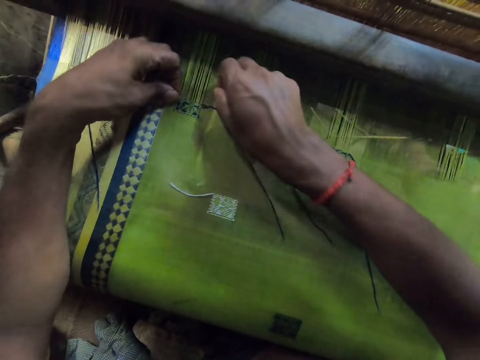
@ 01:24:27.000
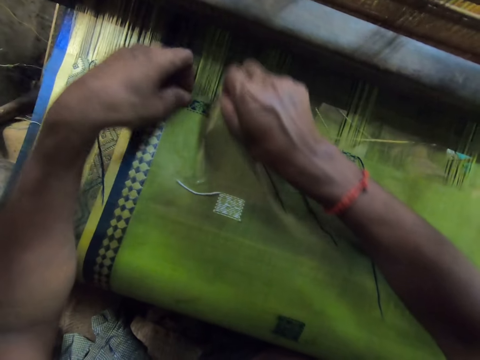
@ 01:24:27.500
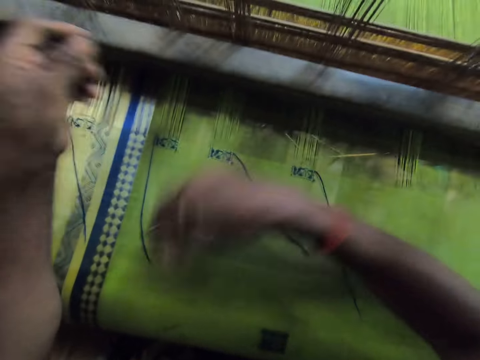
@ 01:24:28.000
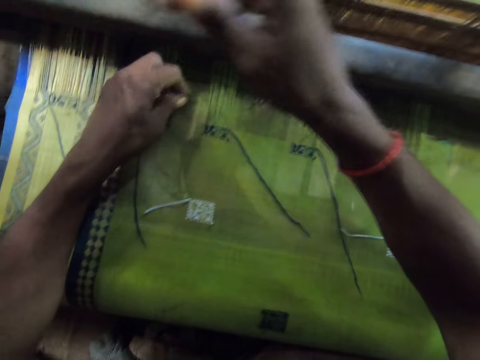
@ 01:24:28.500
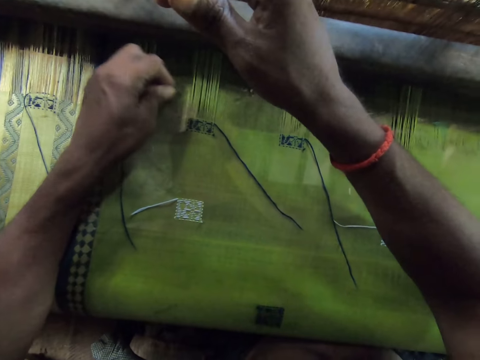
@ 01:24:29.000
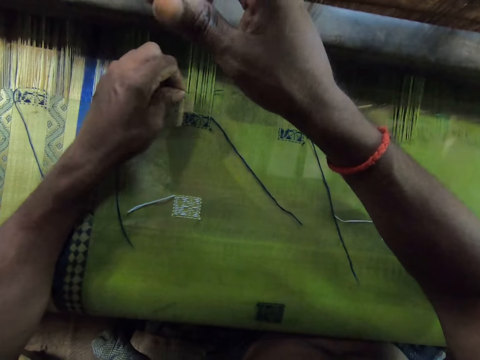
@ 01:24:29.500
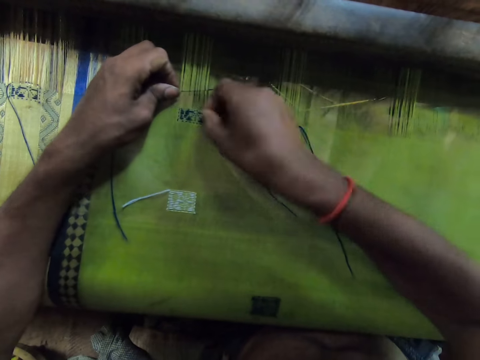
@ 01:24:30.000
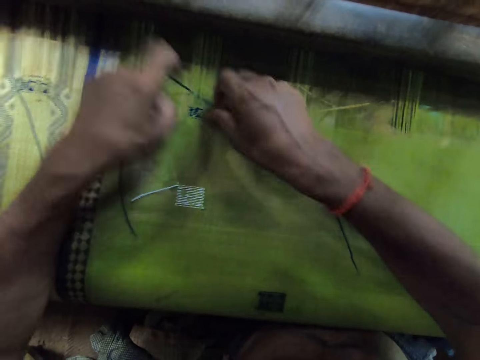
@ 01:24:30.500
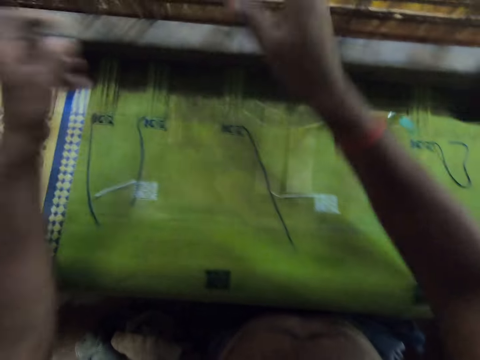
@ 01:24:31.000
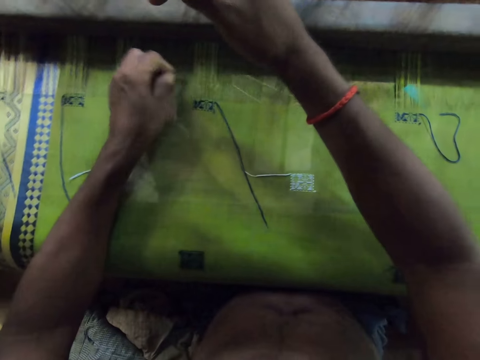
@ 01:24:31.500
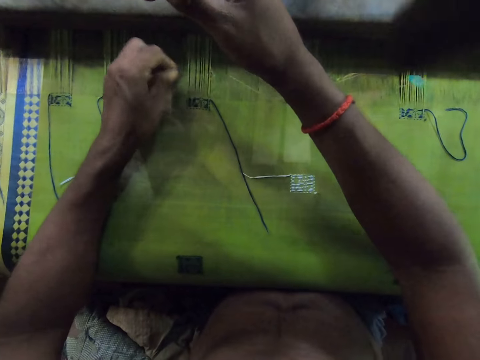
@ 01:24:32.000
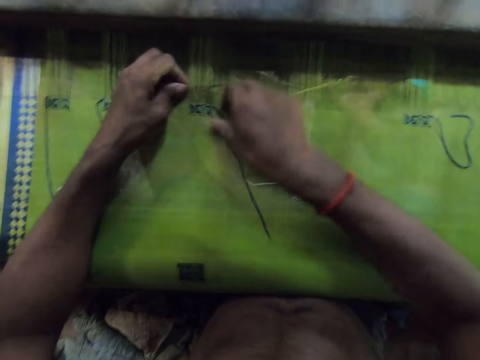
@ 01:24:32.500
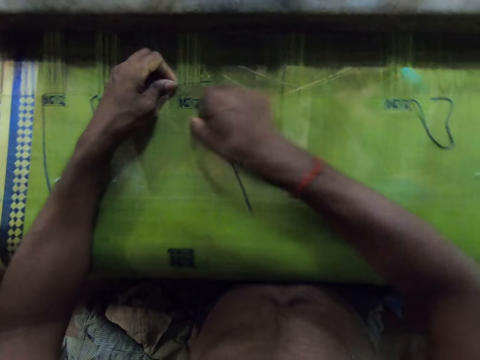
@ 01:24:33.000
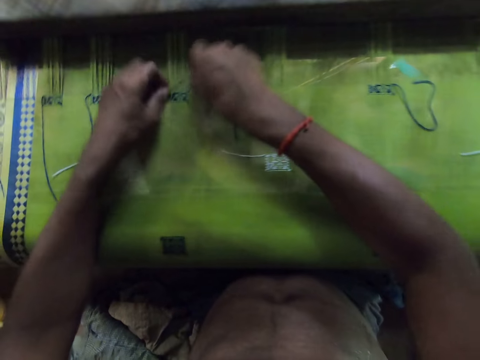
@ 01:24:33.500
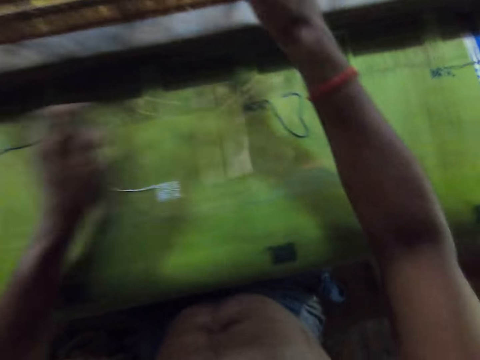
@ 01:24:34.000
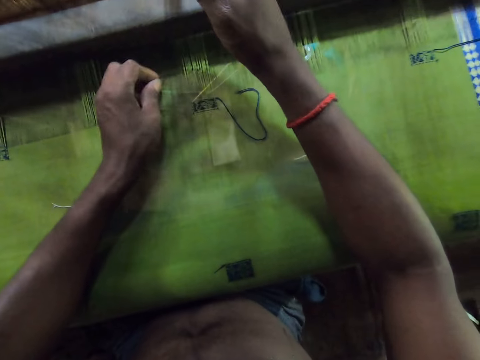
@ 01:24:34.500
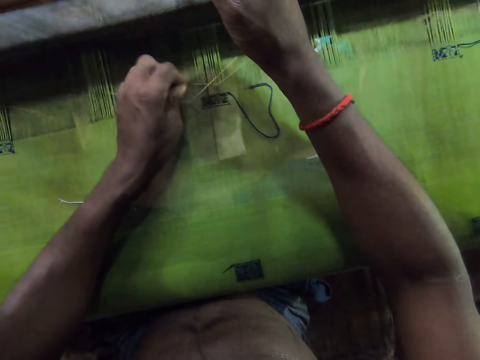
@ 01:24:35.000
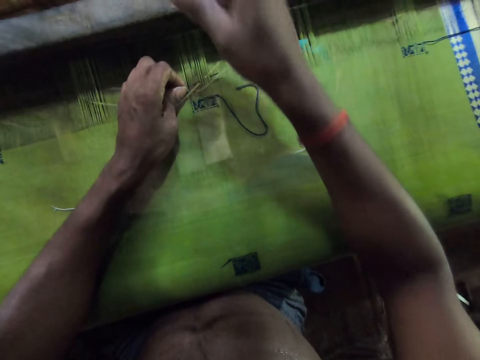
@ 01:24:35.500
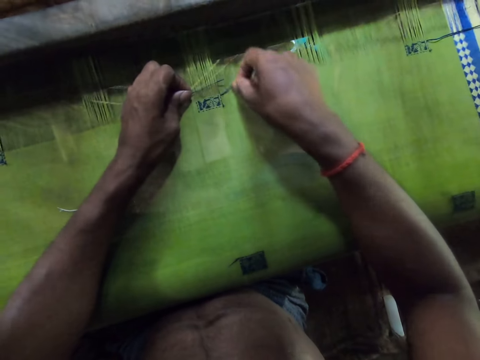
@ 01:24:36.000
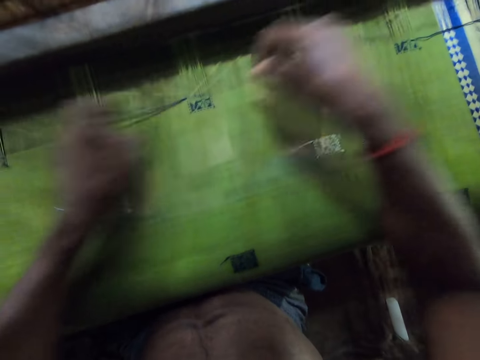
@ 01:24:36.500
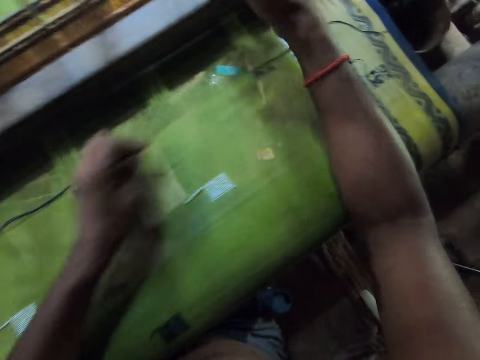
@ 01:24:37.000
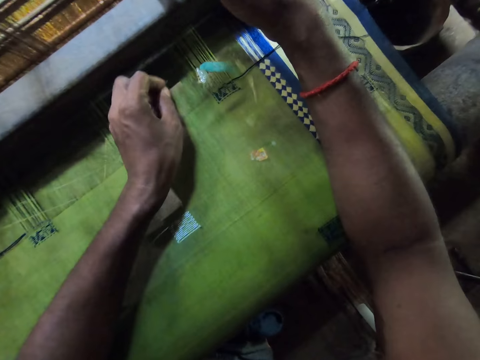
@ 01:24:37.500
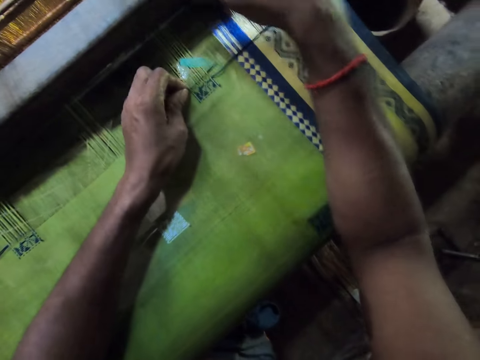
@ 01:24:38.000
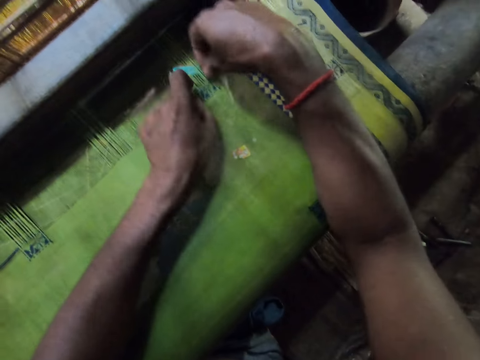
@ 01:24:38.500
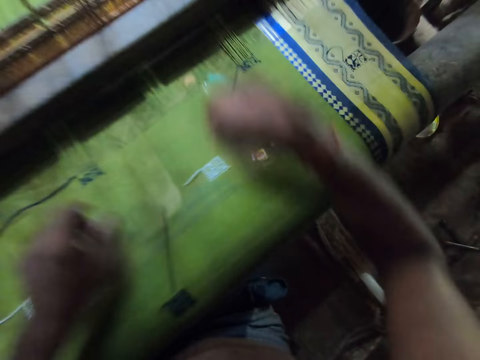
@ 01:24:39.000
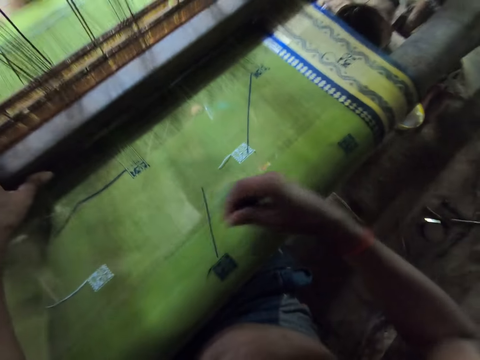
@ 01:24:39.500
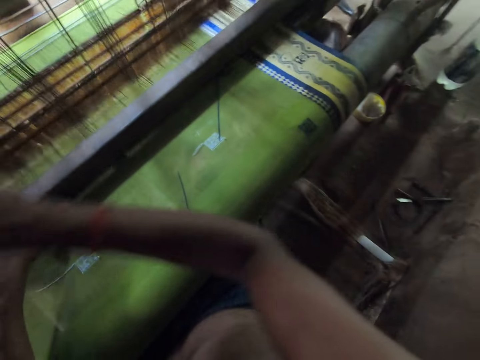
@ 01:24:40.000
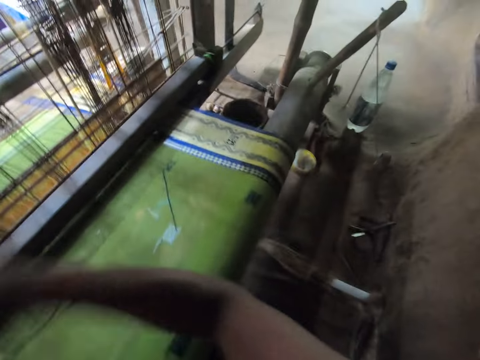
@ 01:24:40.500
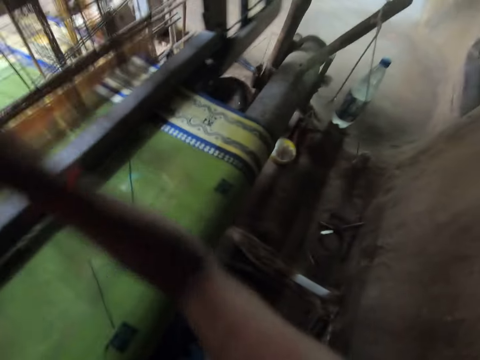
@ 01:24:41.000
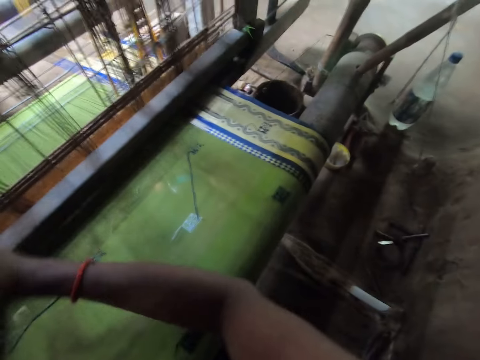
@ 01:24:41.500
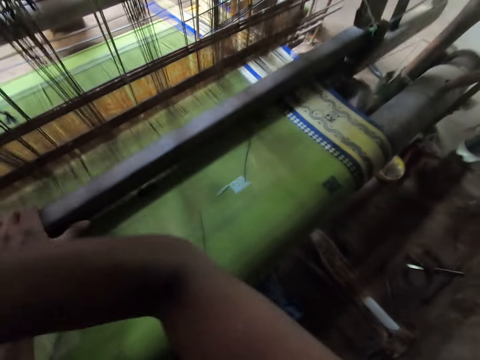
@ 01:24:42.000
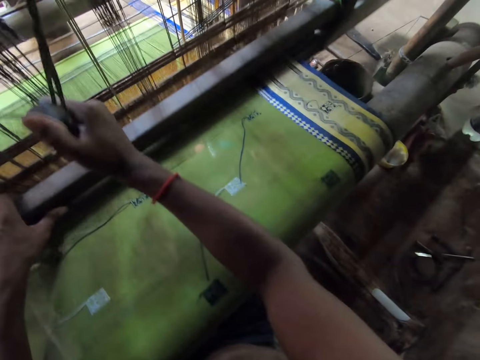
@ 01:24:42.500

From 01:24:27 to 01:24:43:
The camera wearer picks the yarn from the cloth with his right hand. He wraps the yarn round the needle with his right hand. He pulls the needle with his left hand. He pulls the yarn on the cloth with his right hand. He holds the warp with his right hand. He puts the needle through the warp on the loom with his left hand. He picks the yarn from the cloth with his right hand. He wraps the yarn round the needle with his right hand. He pulls the needle with his left hand. He pulls the yarn with his right hand. He holds the warp with his right hand. He puts the needle through the warp on the loom with his left hand. He picks the yarn from the cloth with his right hand. He wraps the yarn round the needle with his right hand. He pulls the needle with his left hand. He holds the warp with his right hand. He puts the needle through the warp on the loom with his left hand. He picks the yarn from the cloth with his right hand. He wraps the yarn round the needle with his right hand. He pulls the needle with his left hand. He holds the warp with his right hand. He puts the needle through the warp in the loom with his left hand. He picks the yarn from the cloth with his right hand. He wraps the yarn round the needle with his right hand. He pulls the needle with his left hand. He places the needle on the cloth with his left hand. He pulls the yarn with his right hand. He weaves the cloth on the loom with both hands.

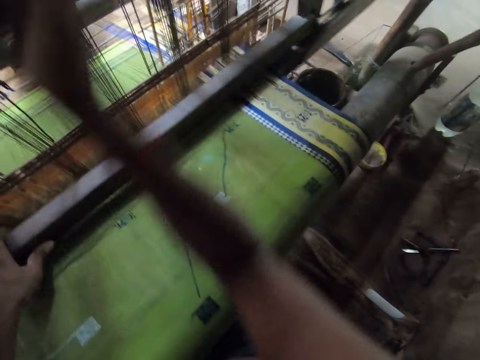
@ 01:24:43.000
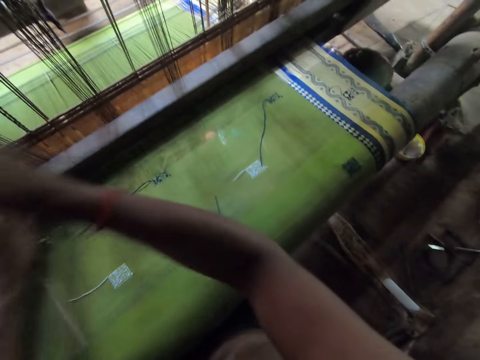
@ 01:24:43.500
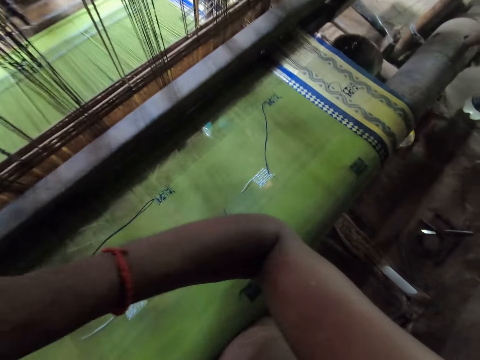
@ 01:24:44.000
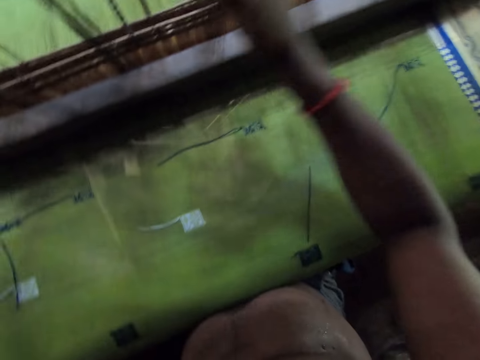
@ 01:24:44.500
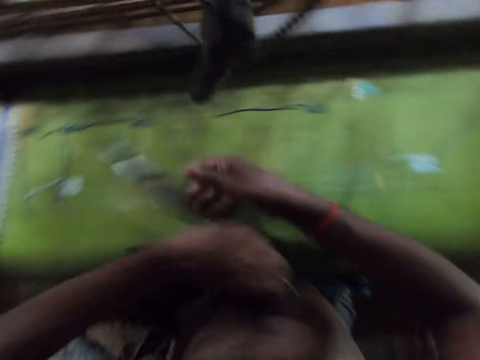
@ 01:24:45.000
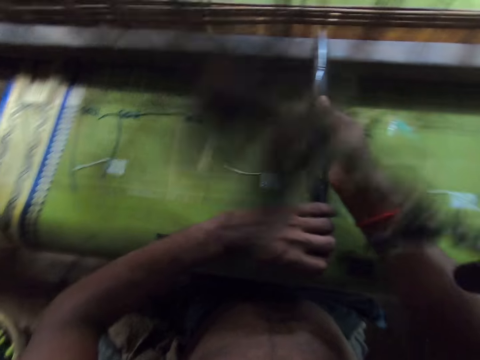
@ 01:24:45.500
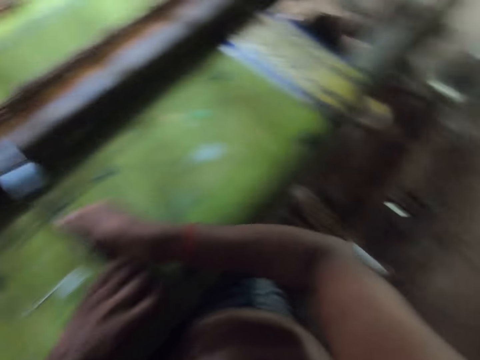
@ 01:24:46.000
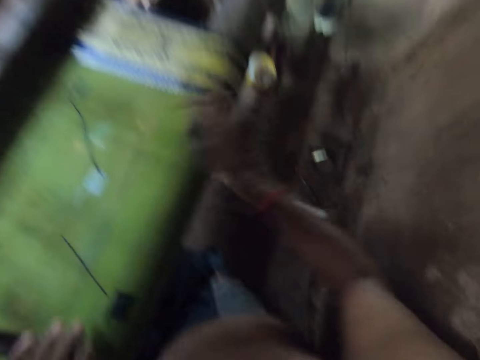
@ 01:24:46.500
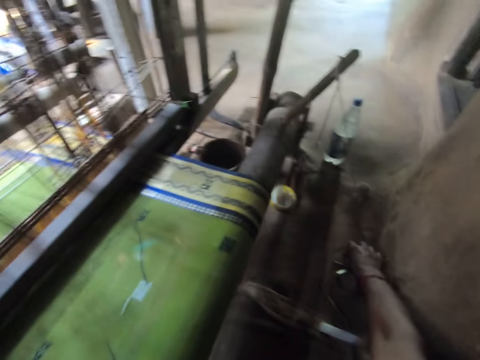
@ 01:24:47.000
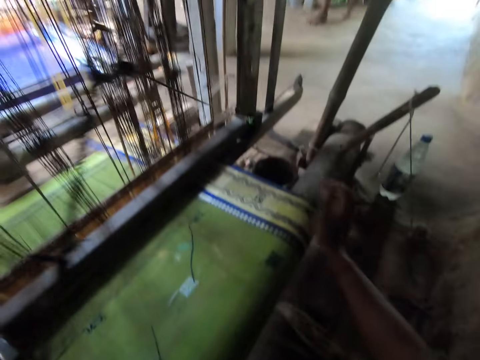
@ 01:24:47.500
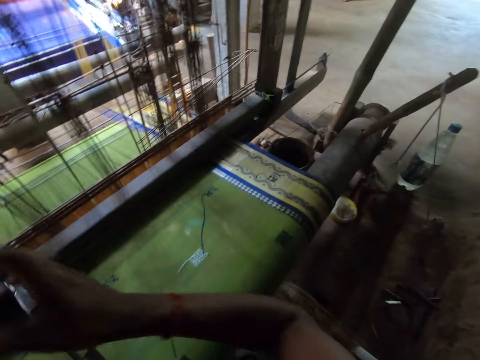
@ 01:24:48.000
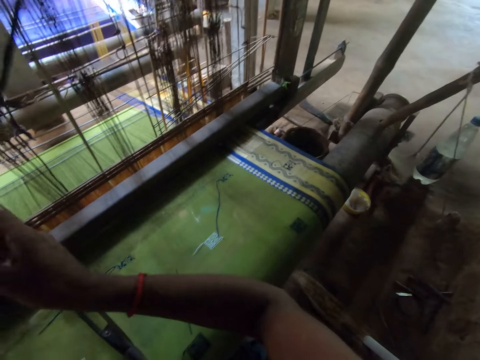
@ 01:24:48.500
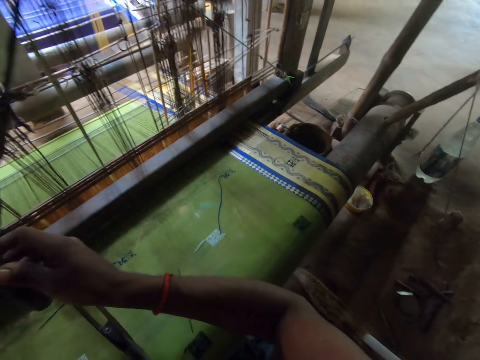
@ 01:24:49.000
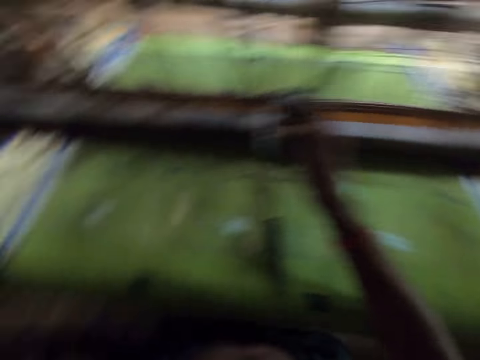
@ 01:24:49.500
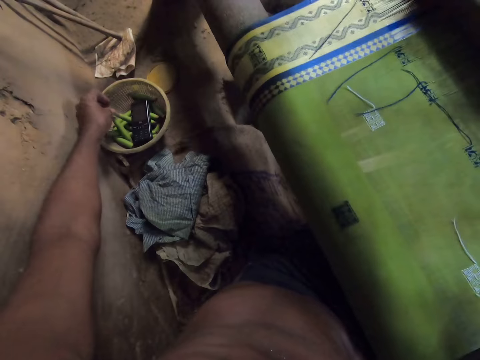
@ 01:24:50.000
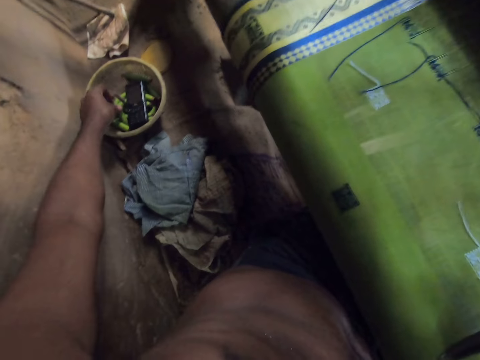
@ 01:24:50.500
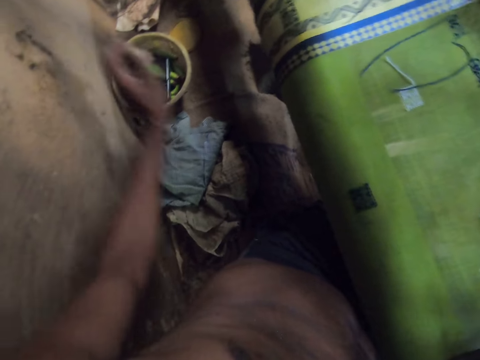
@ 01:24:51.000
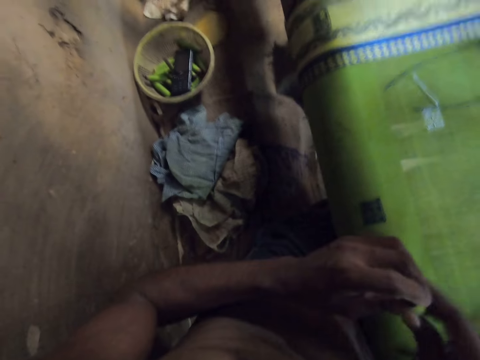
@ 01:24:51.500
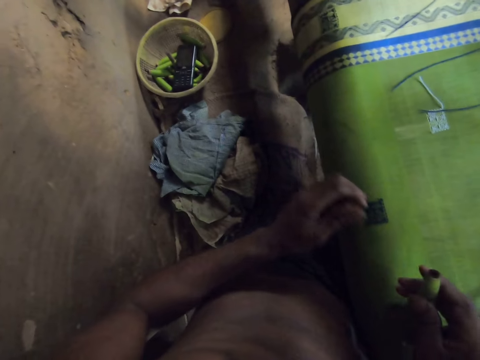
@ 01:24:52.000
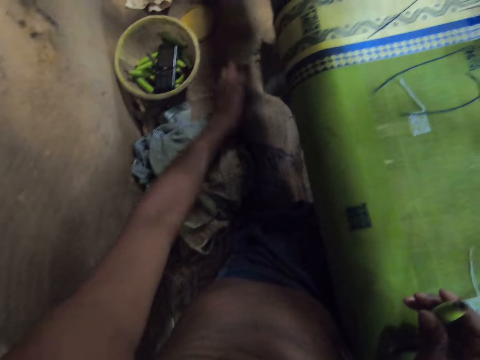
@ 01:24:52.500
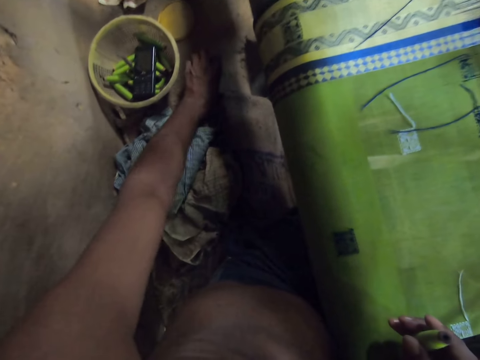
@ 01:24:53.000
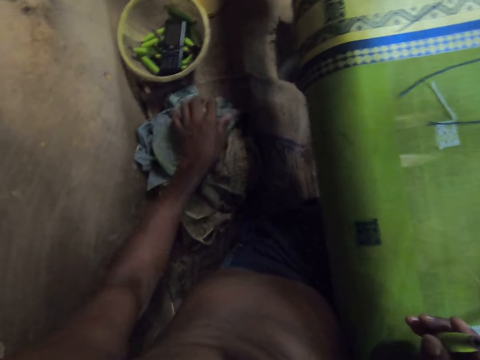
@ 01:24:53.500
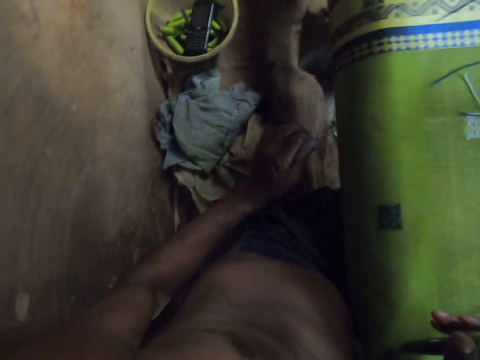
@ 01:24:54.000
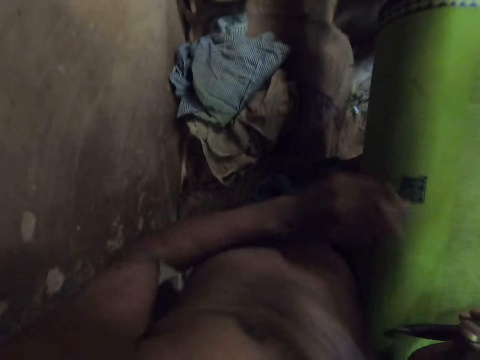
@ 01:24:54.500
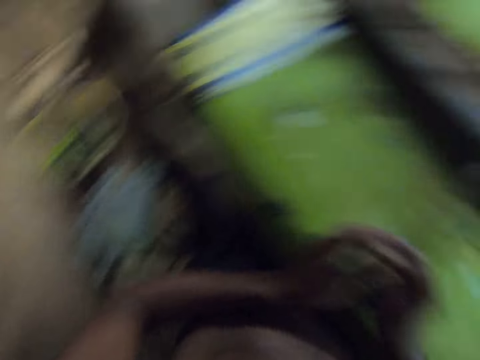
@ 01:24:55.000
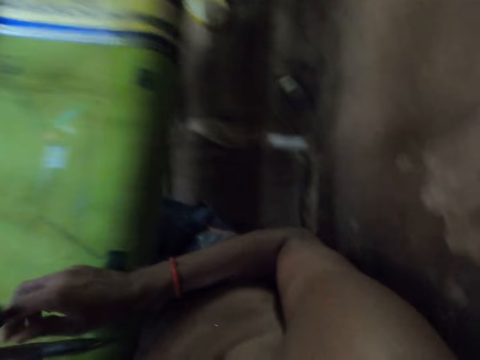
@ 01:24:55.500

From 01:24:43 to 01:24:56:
The camera wearer holds a shuttle or knitting loom hook with his left hand. He picks the knitting loom hook with the left hand. He holds the shuttles in both hands. He places the shuttle on the loom with both hands. He touches a knife on a bench with his right hand. He places something on the table with the right hand. He stops the loom with his right hand. He touches a bobbin in a bowl on the bench with his left hand. He picks the bobbin from the bowl with his left hand. He passes the bobbin to his right hand with his left hand. He picks a thread with the left hand.
